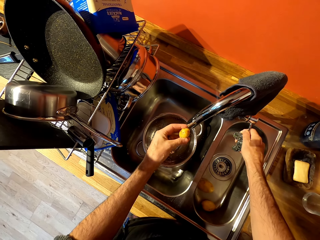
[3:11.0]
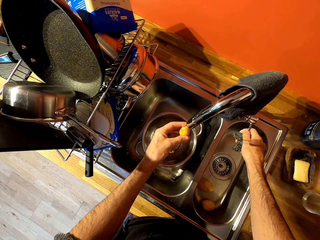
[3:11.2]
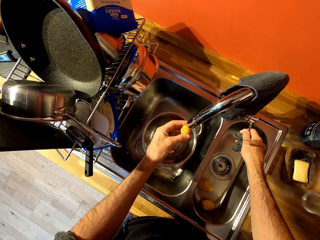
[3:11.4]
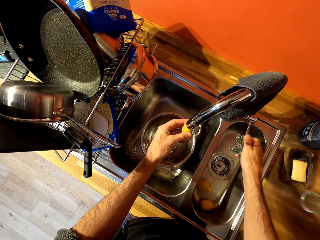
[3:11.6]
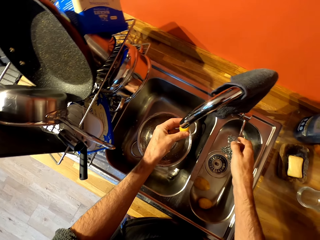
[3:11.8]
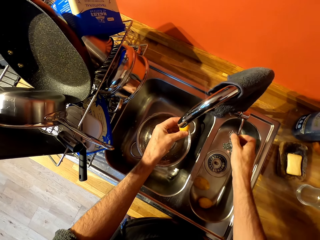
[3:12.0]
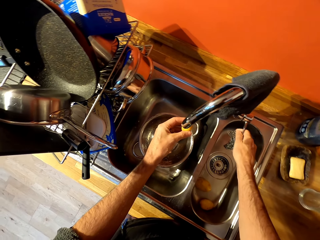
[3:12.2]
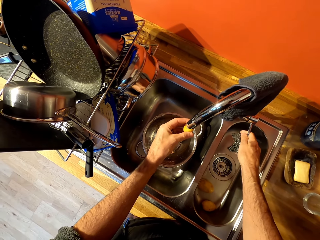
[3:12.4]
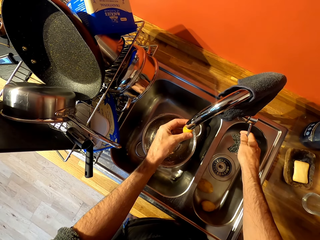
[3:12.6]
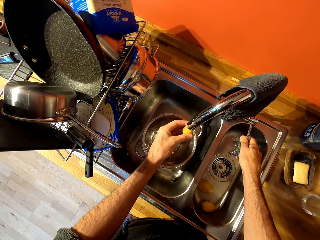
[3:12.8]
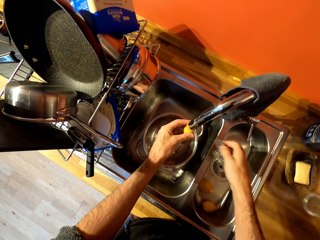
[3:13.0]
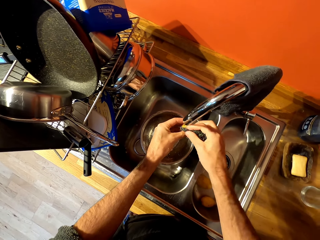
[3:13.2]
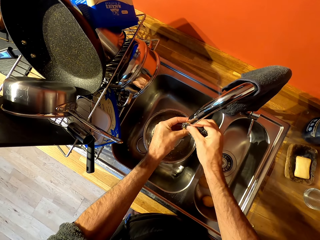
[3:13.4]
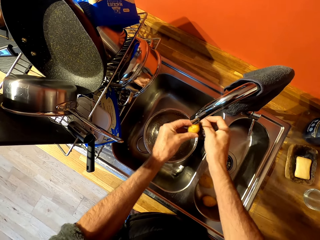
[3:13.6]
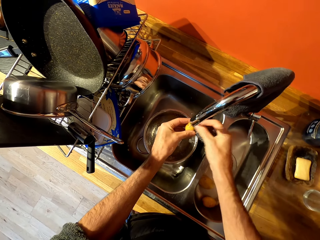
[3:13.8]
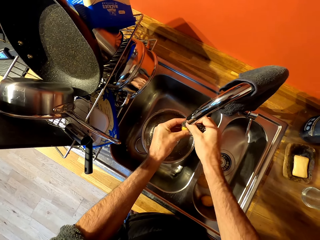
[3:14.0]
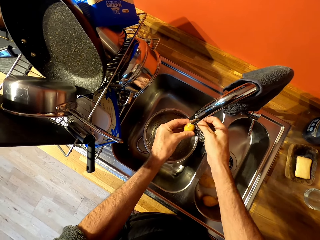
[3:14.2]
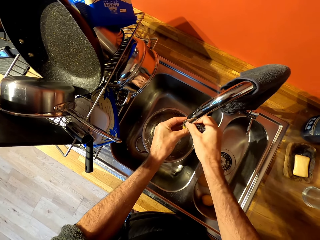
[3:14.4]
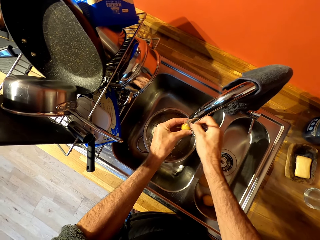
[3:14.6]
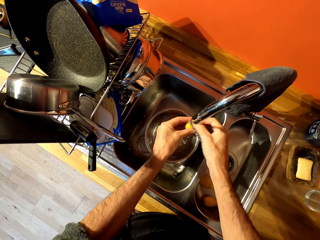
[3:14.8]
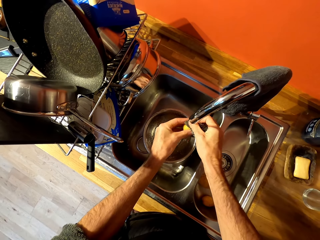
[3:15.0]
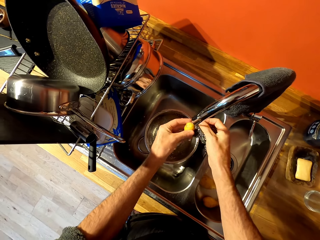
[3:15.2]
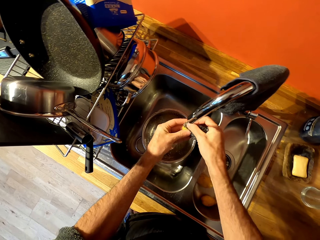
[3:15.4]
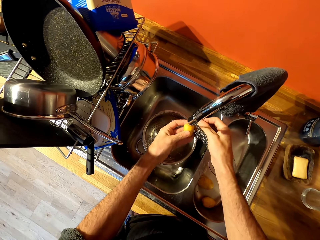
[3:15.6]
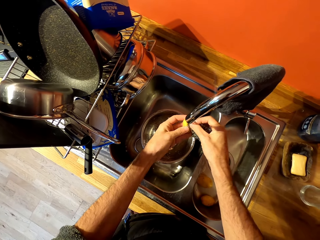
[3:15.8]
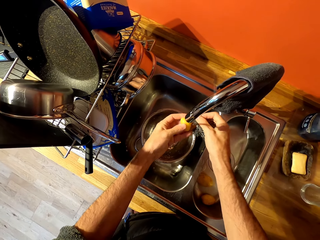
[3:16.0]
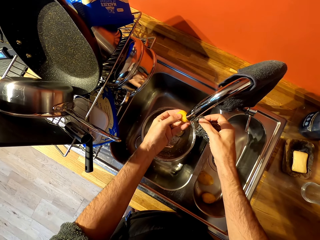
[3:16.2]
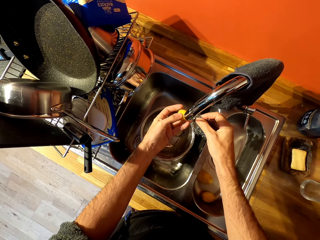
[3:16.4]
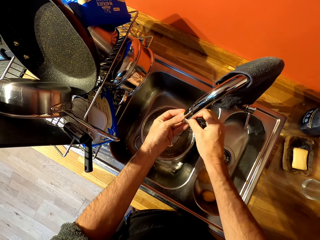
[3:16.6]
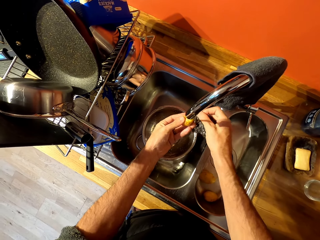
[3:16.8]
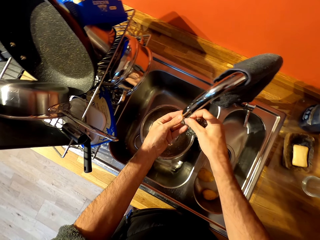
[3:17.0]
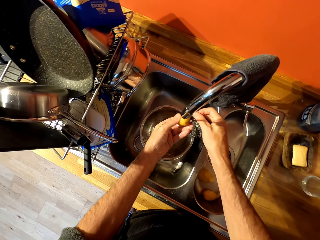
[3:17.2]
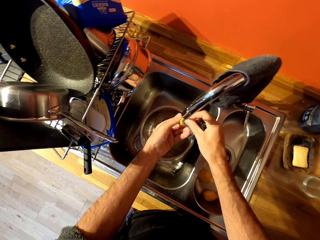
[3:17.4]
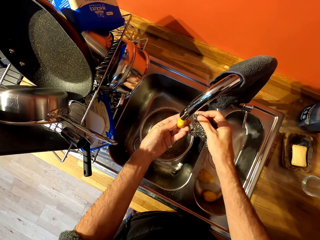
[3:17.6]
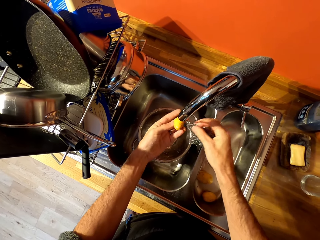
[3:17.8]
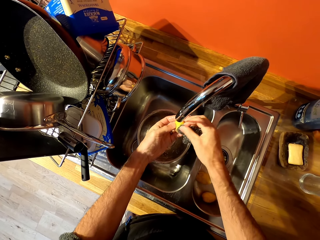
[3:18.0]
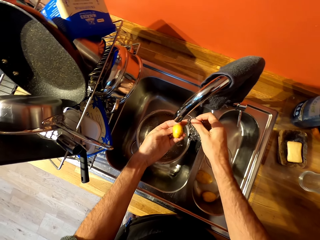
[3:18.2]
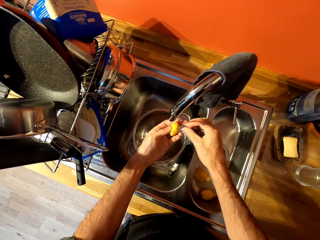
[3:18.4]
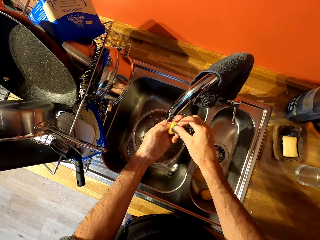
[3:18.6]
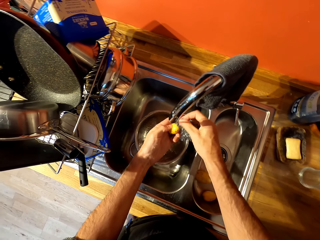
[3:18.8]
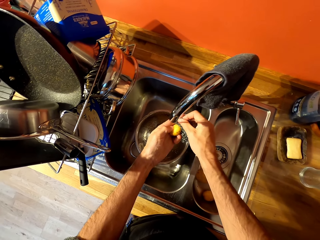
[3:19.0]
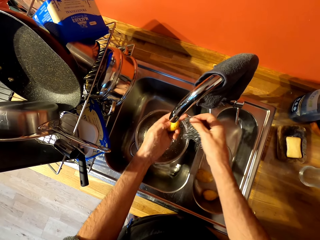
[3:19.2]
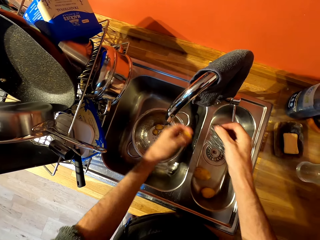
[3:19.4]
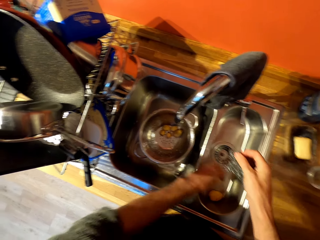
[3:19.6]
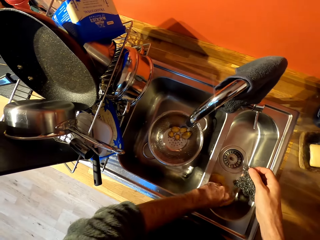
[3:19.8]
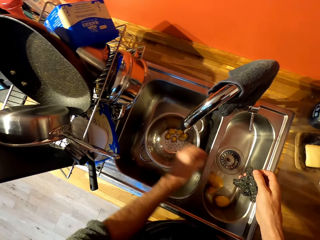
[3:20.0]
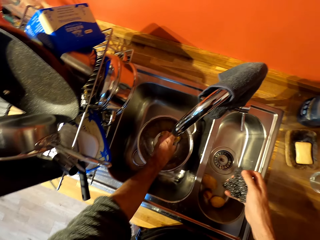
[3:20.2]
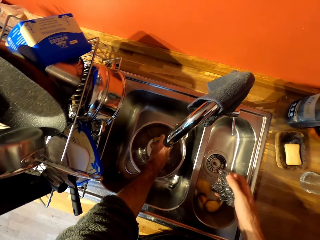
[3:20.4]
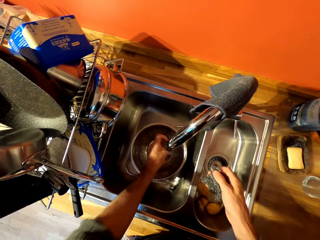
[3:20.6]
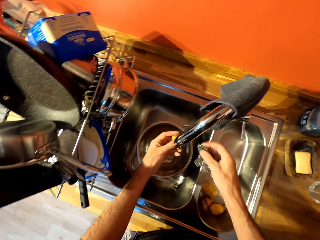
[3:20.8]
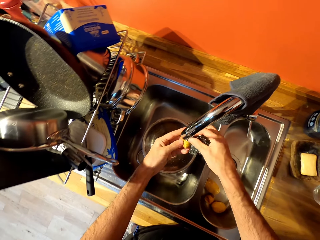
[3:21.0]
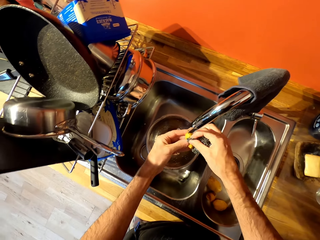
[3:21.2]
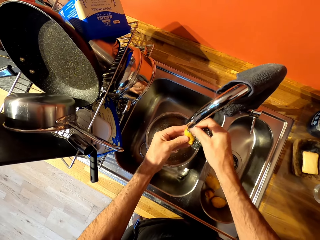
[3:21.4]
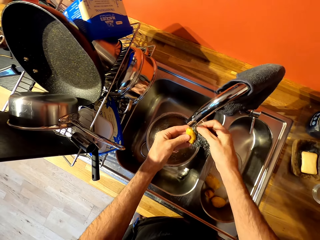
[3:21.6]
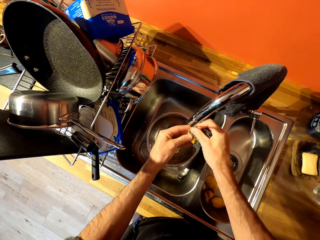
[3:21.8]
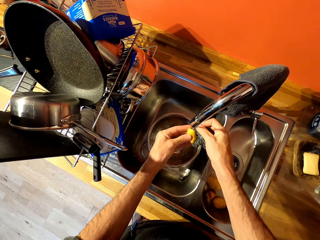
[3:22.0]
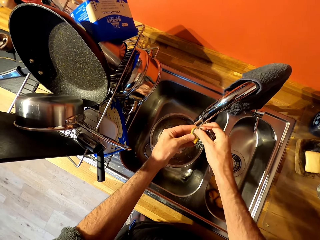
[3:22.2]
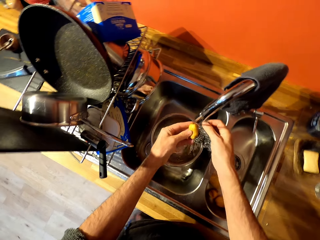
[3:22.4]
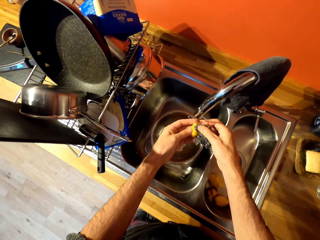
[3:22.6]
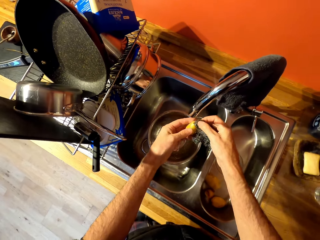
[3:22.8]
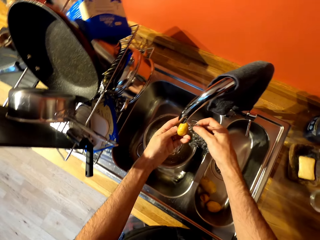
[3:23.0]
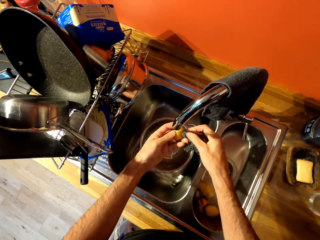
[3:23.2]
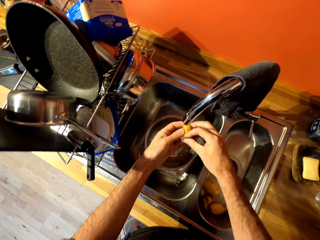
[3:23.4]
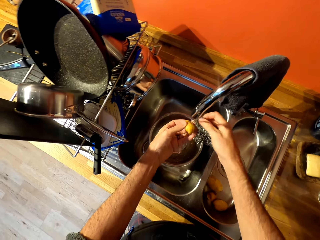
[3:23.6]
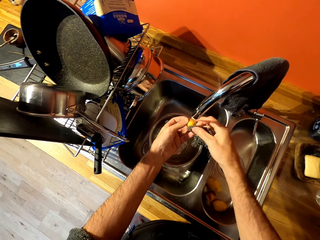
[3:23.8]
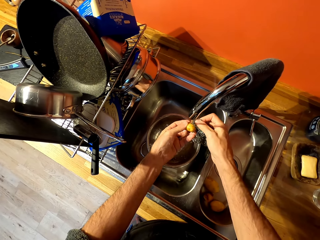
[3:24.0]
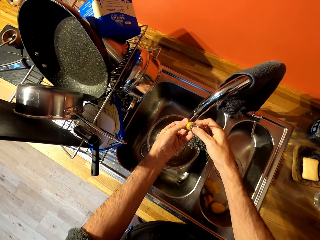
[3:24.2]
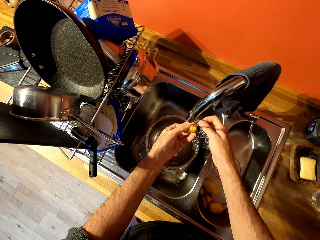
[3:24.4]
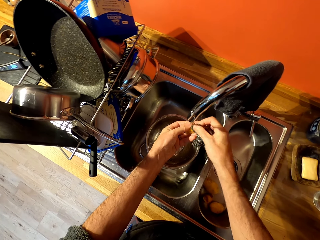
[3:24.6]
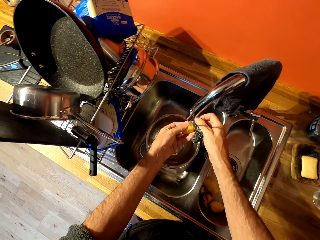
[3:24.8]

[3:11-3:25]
The camera wearer opens the sink tap. They wash the potatoes with a cleaning sponge. They put the washed potato in the other part of the sink. They wash the potatoes with the cleaning sponge and pick up a potato.

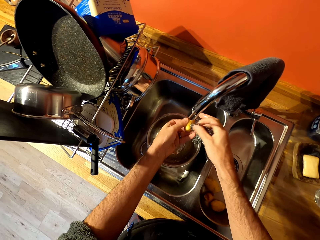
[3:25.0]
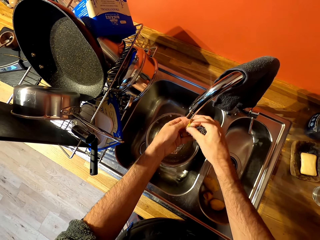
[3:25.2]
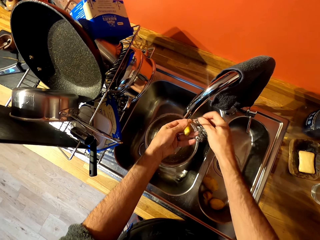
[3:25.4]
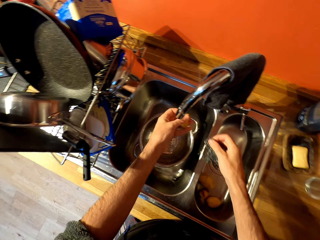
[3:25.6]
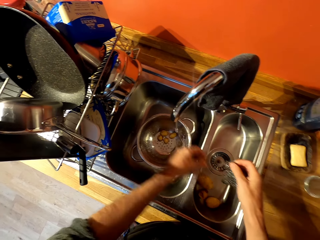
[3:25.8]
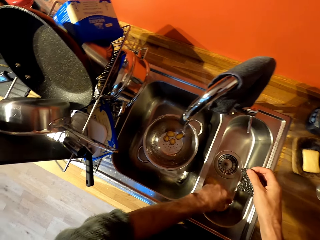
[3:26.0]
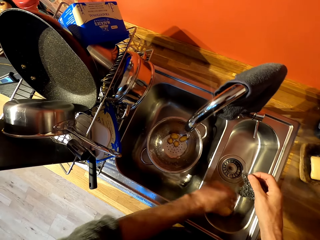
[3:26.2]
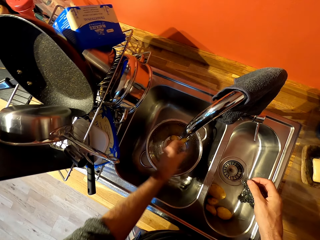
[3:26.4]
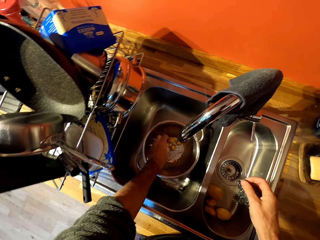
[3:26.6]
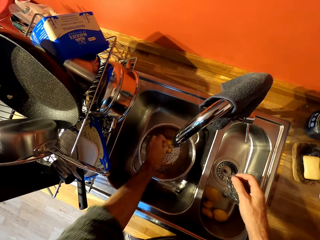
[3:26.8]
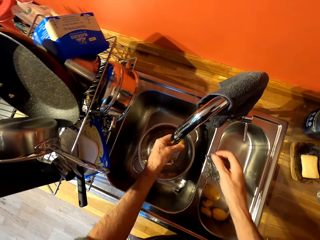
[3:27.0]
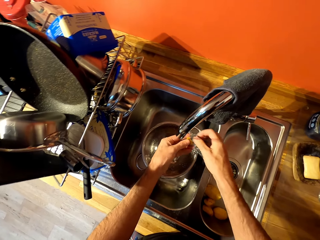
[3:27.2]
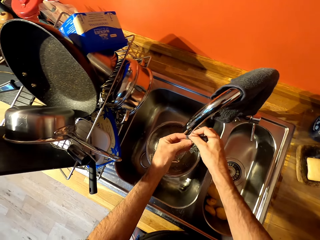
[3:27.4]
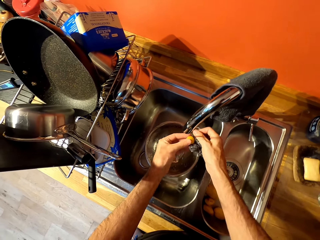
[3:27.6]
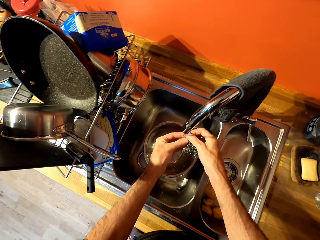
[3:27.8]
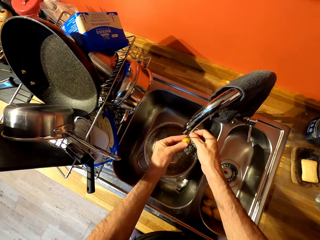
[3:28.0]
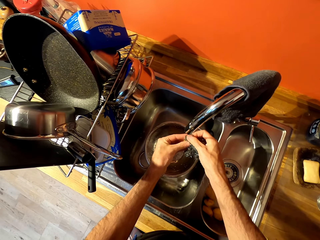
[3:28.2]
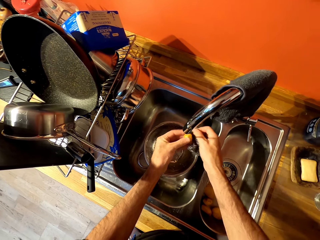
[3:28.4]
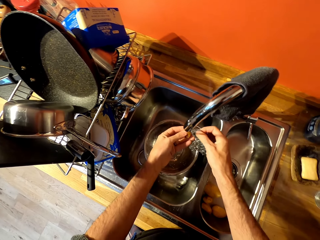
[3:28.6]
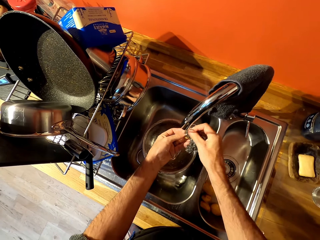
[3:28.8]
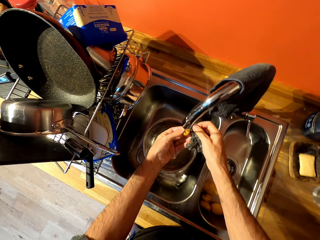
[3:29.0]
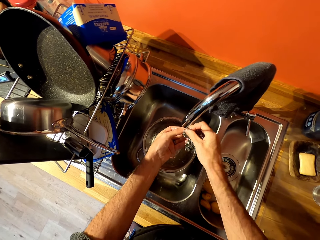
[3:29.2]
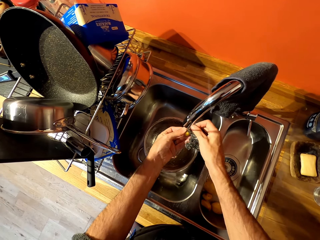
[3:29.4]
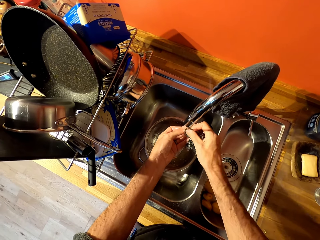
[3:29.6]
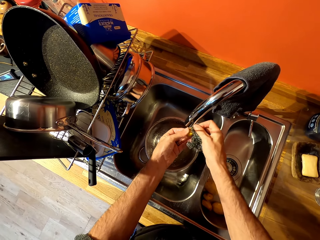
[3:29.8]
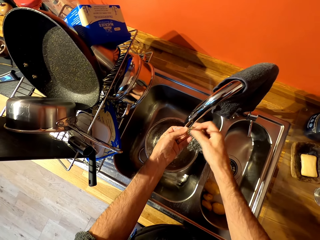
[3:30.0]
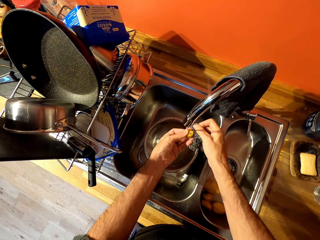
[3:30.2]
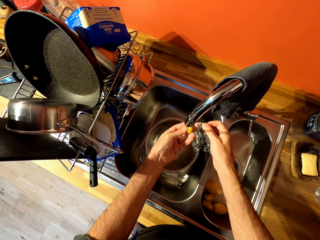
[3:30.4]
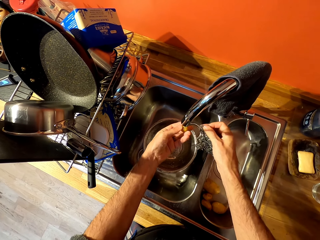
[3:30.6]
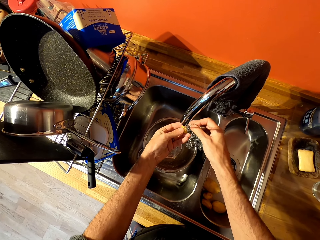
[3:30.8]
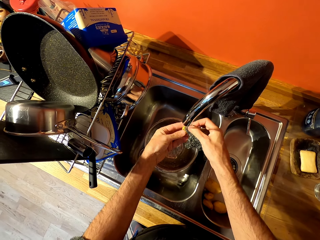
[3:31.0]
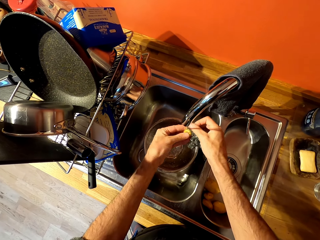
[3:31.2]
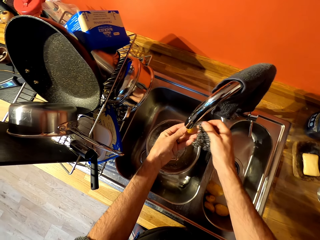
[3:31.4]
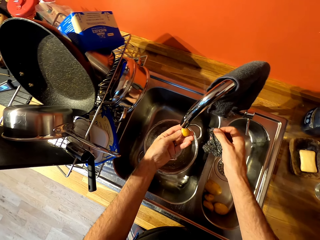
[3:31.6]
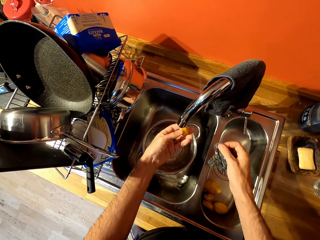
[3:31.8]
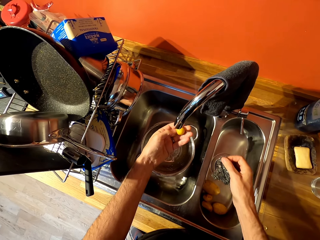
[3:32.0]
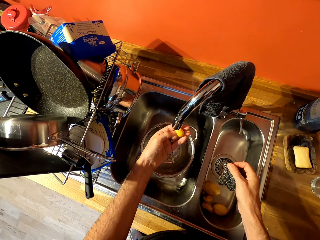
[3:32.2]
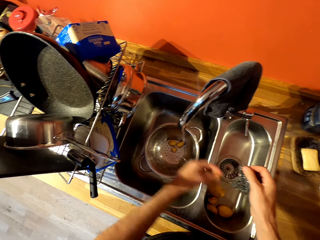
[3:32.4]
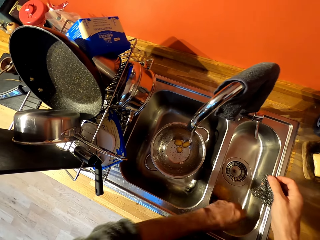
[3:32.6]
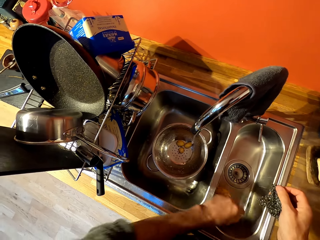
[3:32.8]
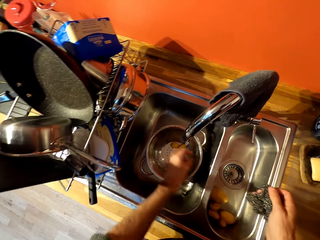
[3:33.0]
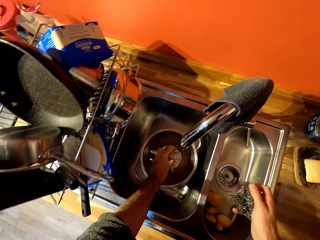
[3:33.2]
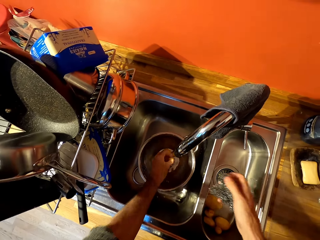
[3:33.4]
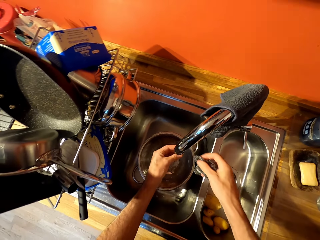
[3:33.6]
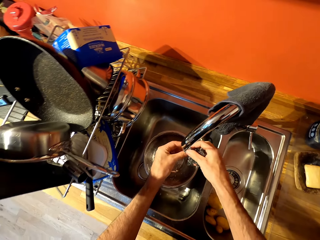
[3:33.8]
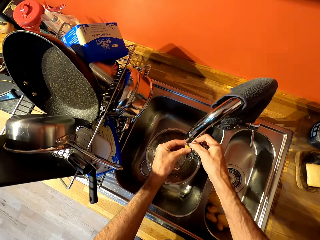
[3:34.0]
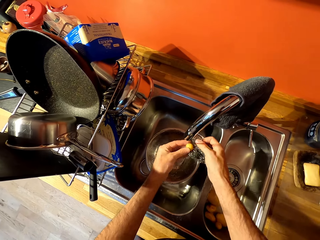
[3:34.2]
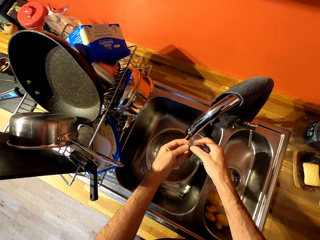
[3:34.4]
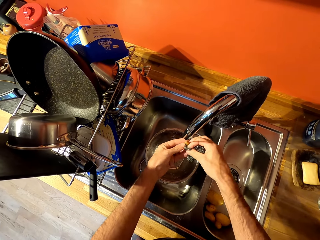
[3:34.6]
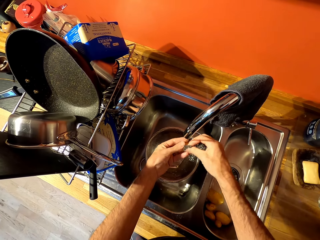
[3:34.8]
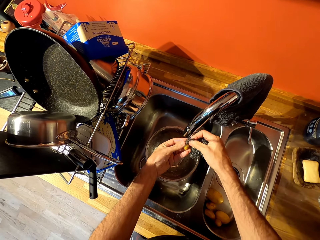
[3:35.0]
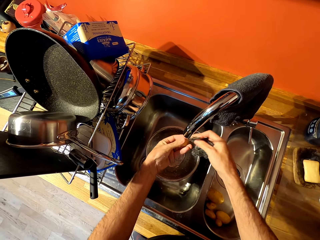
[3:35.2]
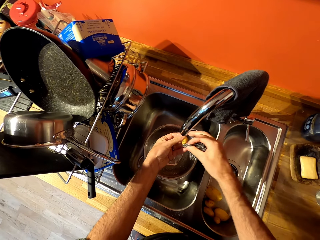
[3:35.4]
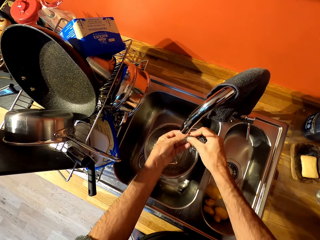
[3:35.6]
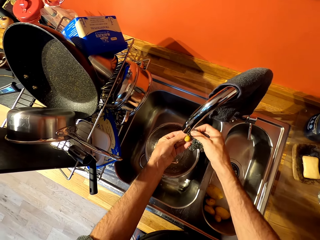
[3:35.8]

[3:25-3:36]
The camera wearer puts the washed potato in the other part of the sink. They pick up a potato and wash the potatoes with a cleaning sponge. They put the washed potato in the other part of the sink, pick up a potato and wash the potatoes with the cleaning sponge.
